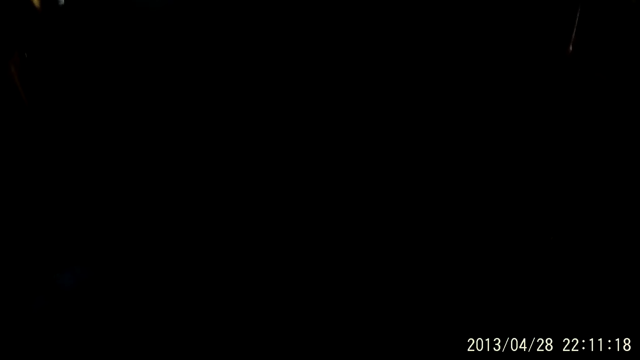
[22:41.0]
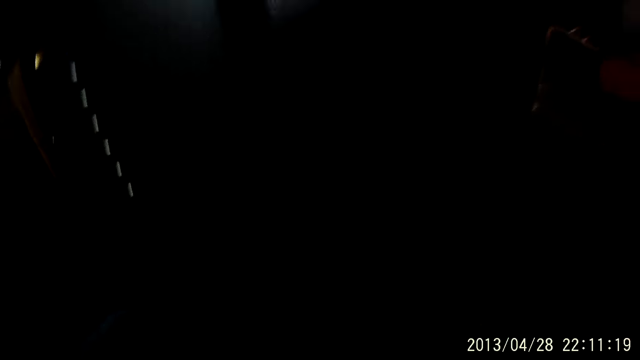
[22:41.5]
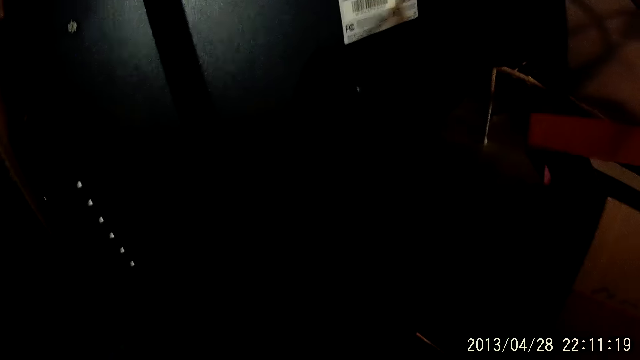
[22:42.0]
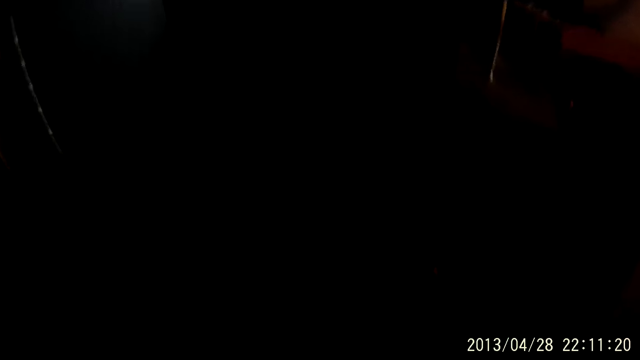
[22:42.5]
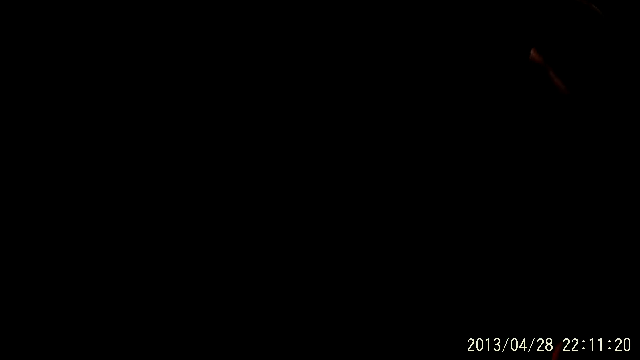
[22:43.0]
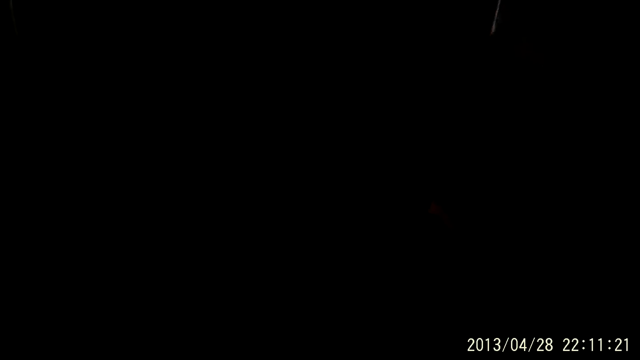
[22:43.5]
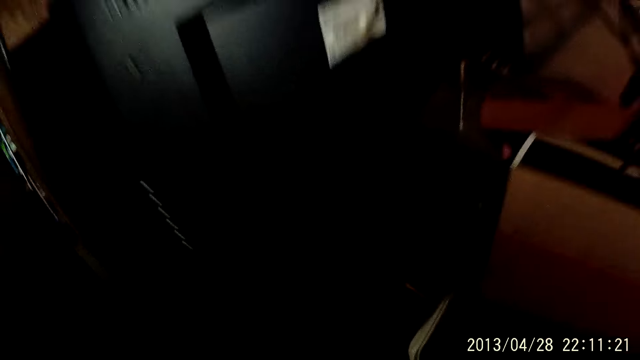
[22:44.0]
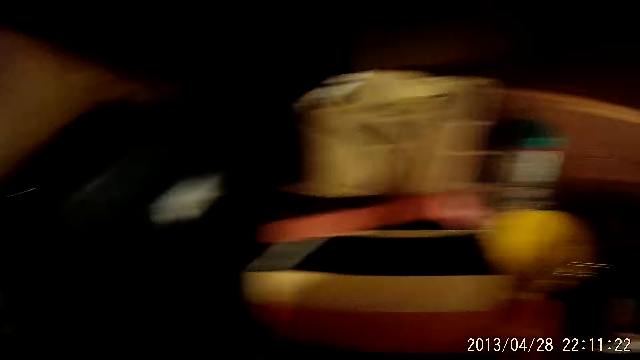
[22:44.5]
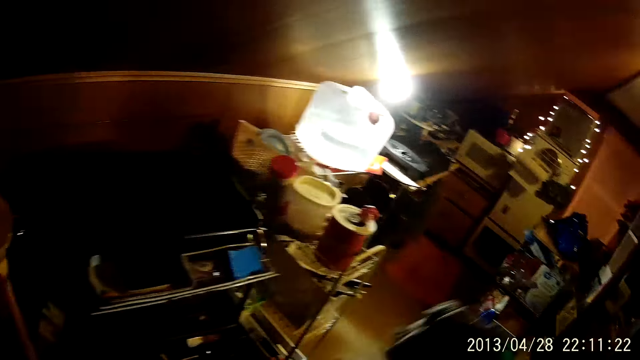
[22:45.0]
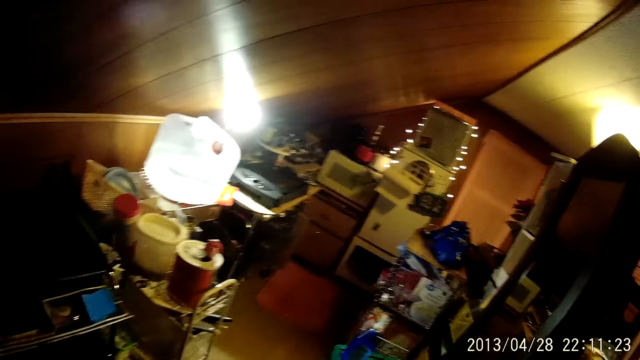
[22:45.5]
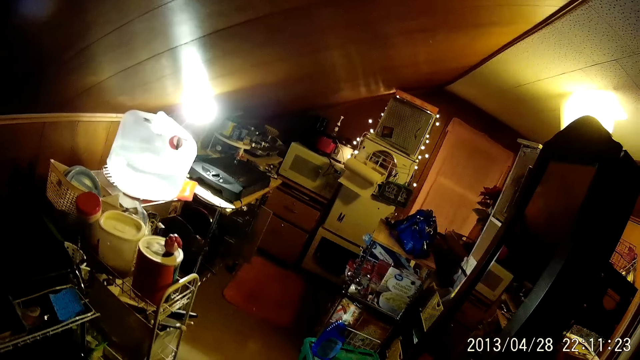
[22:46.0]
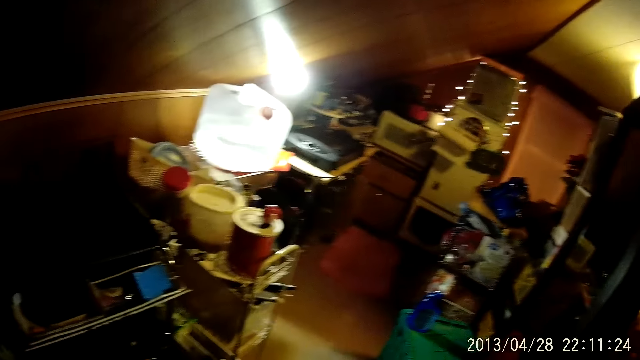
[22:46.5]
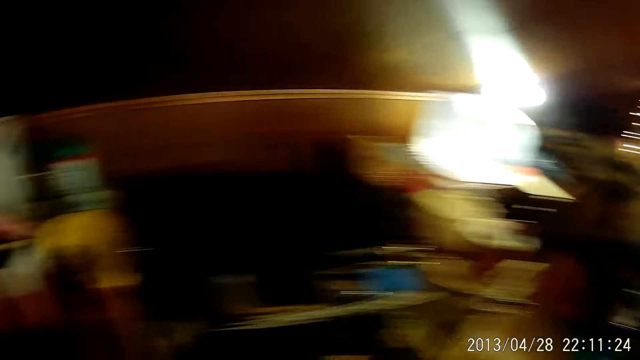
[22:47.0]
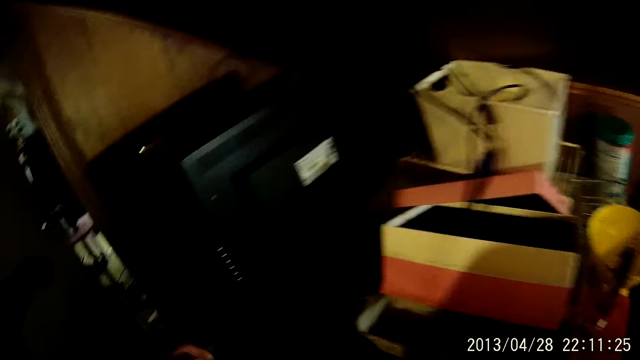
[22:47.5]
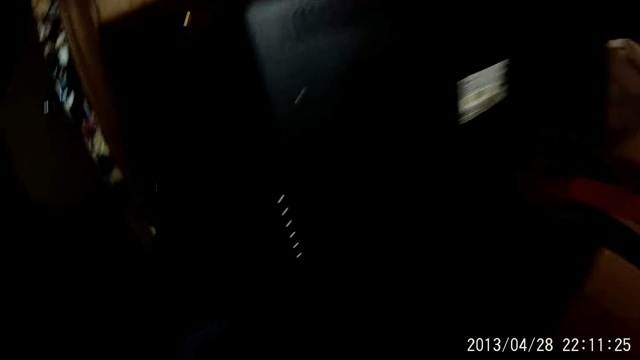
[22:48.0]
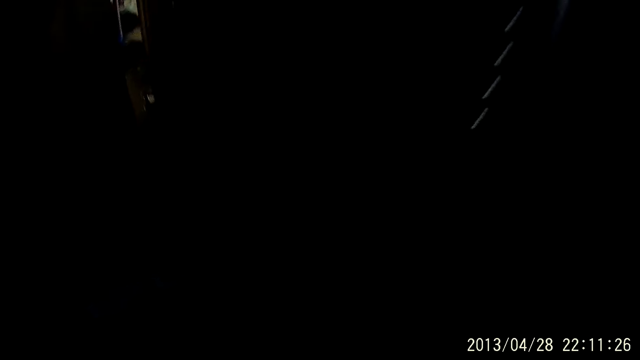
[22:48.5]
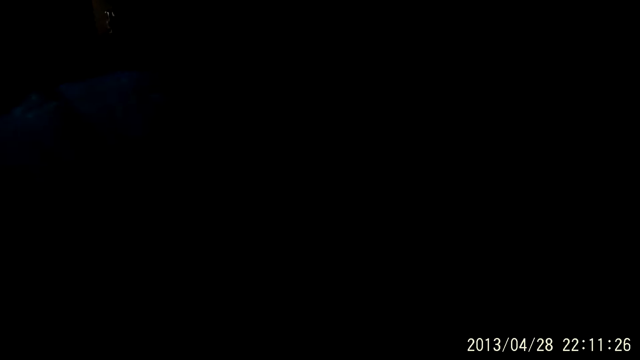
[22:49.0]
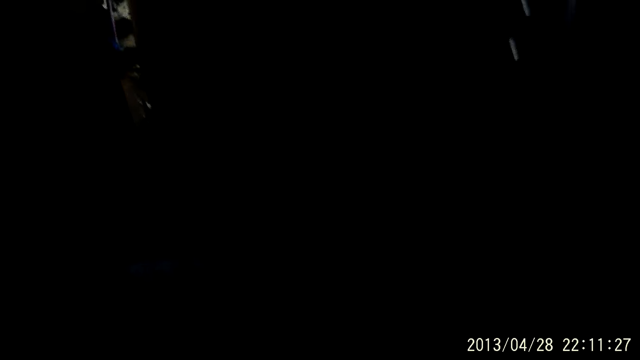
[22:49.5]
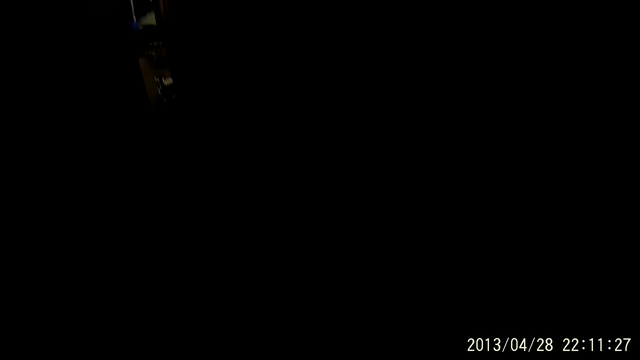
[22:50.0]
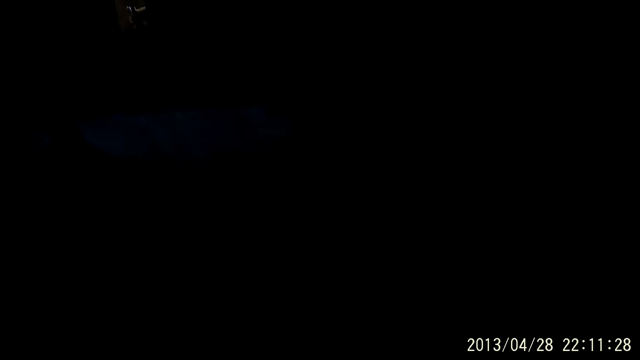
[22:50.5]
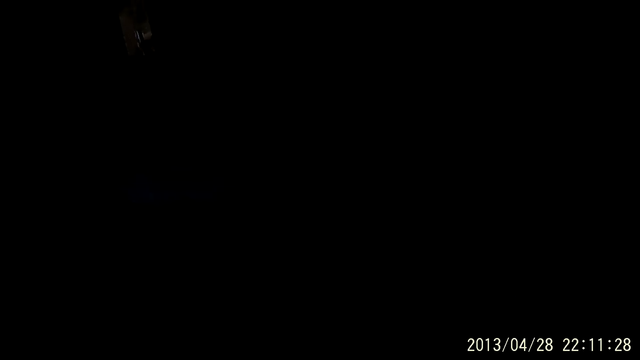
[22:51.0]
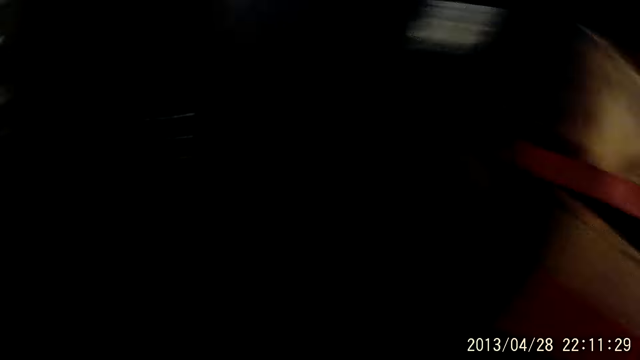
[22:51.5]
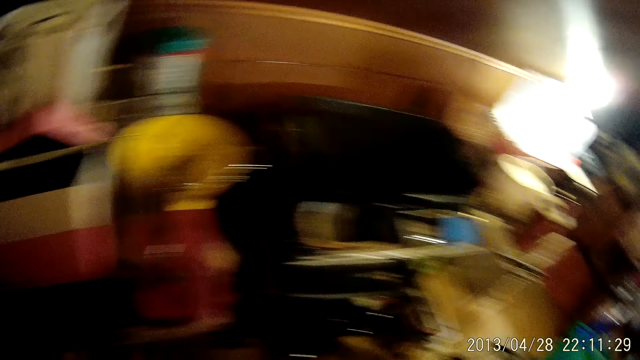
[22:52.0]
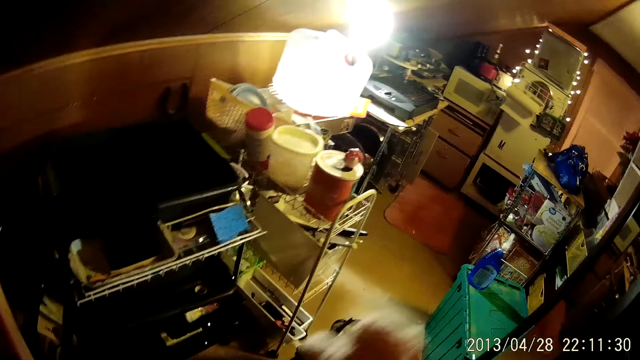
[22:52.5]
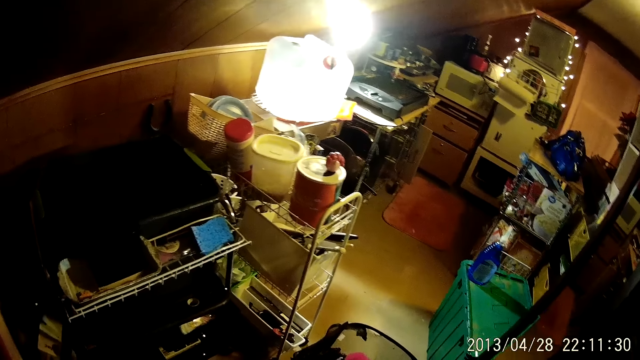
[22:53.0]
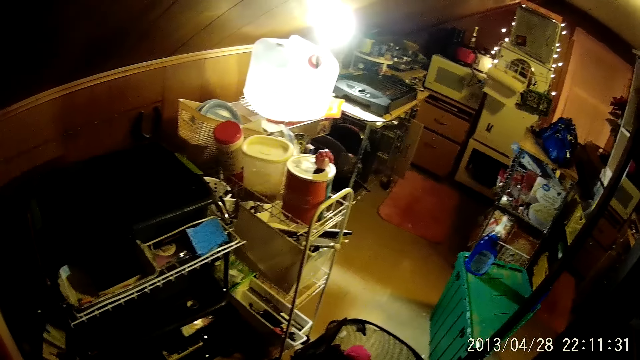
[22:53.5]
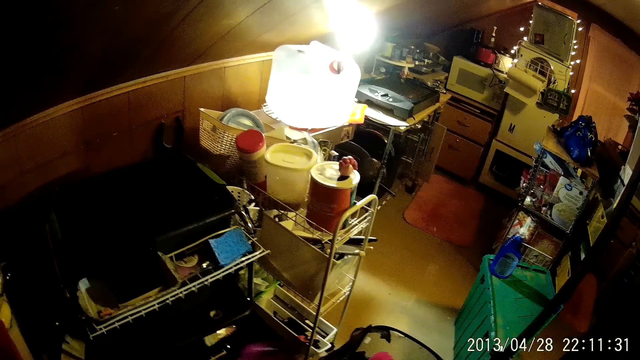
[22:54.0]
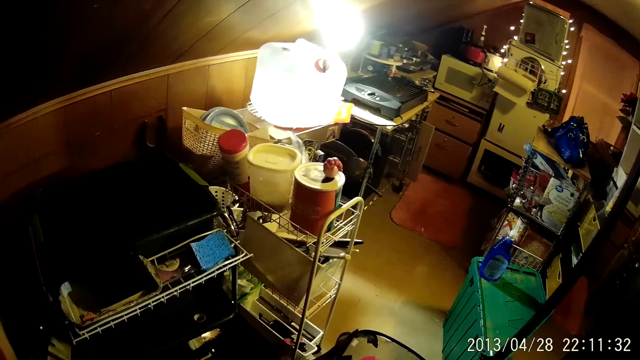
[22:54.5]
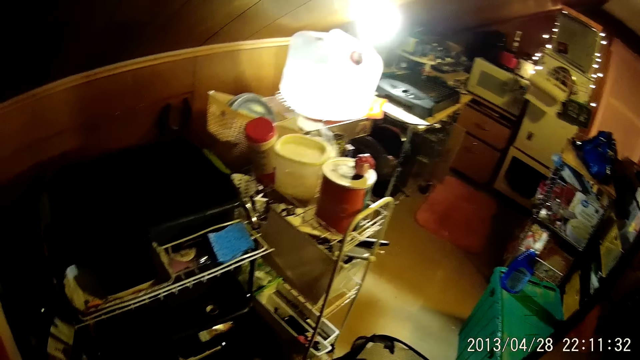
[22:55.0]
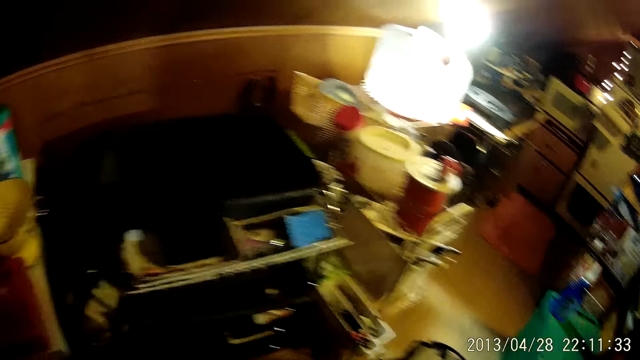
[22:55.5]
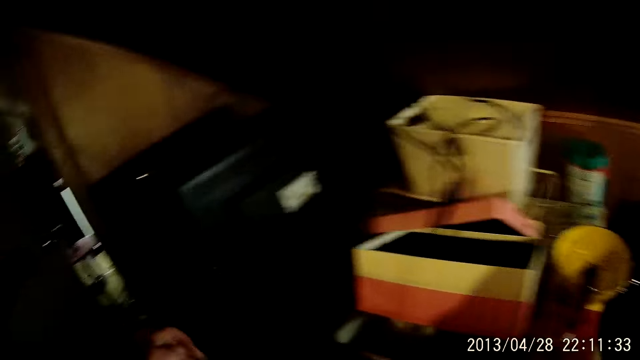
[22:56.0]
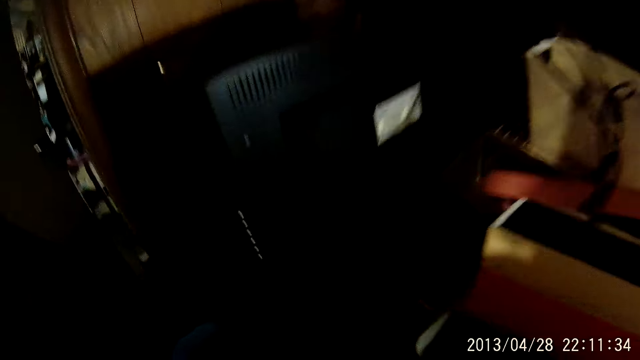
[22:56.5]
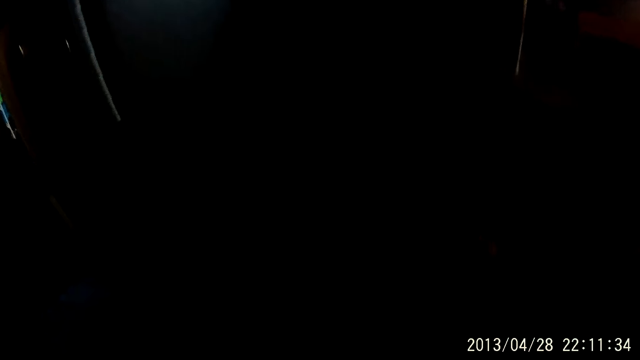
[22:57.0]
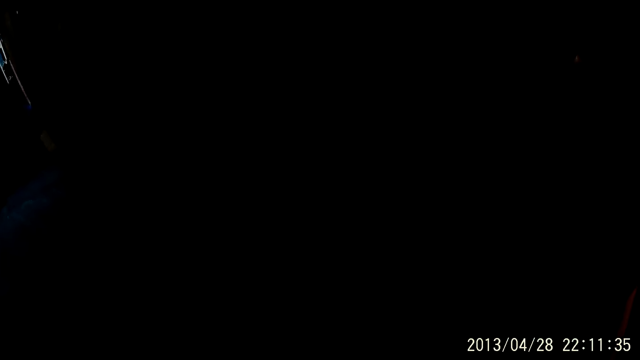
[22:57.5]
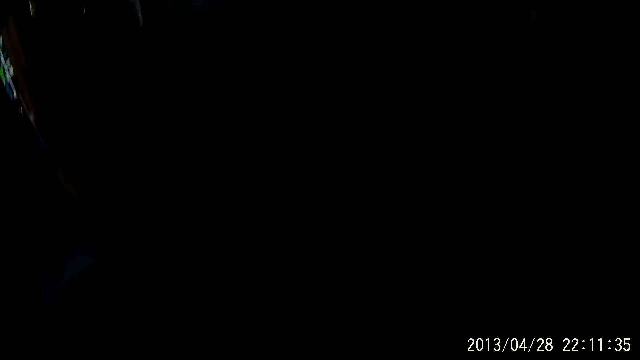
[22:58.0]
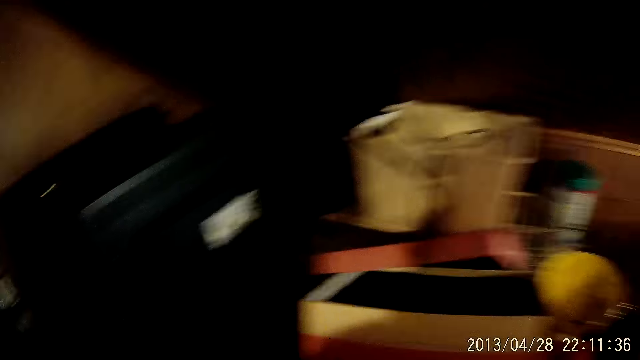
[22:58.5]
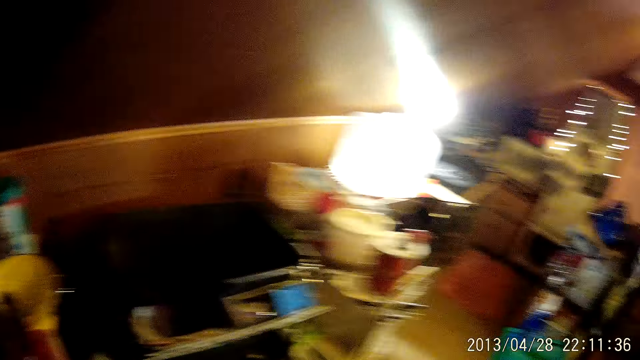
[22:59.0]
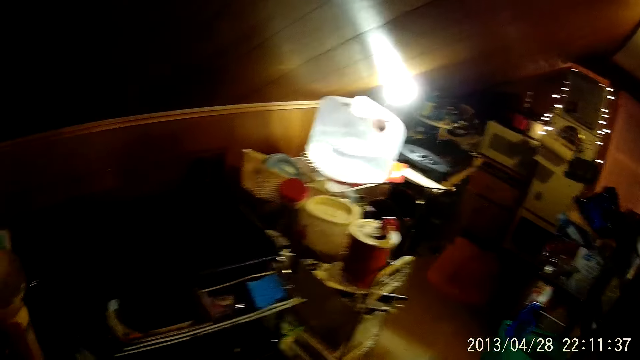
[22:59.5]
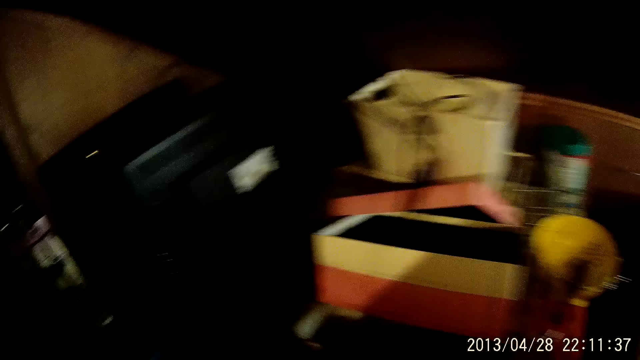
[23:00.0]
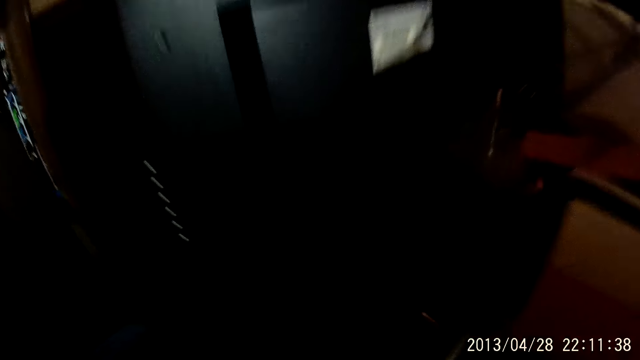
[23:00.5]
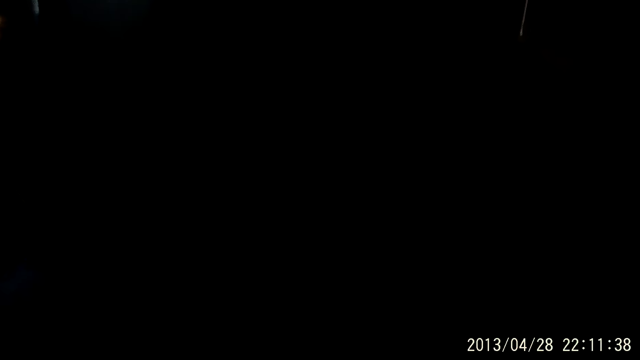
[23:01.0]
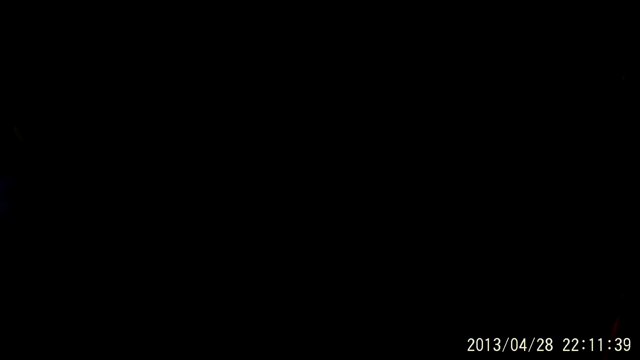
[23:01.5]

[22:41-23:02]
The camera wearer moves around. They bend down. They pick up something. They throw something down. They bend down. They look around. They bend down.
